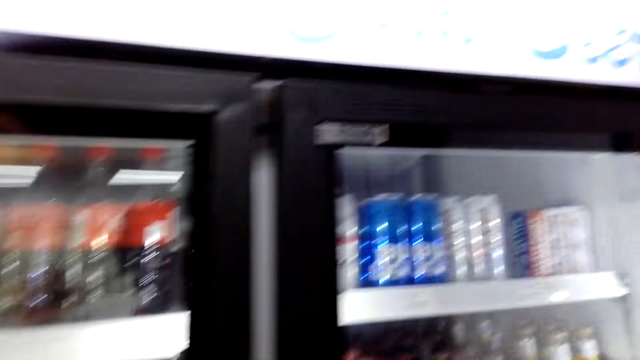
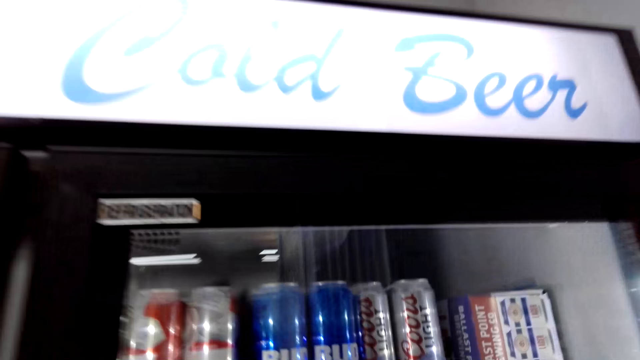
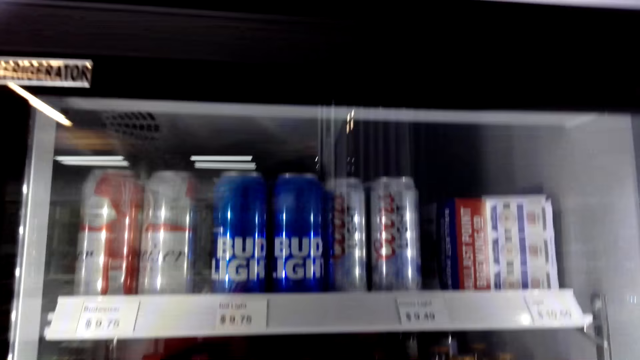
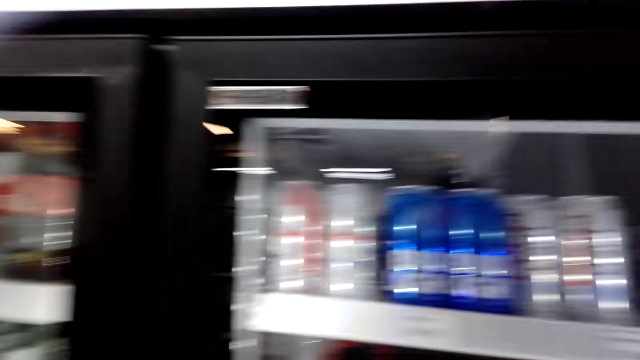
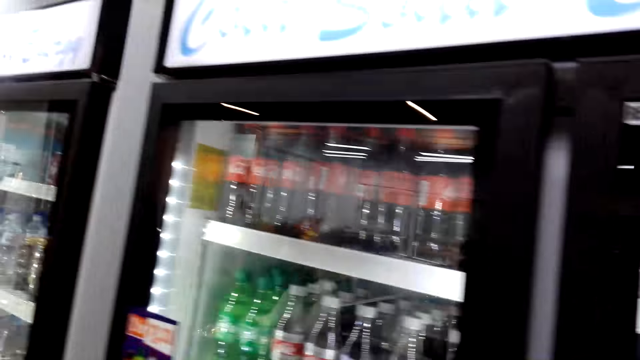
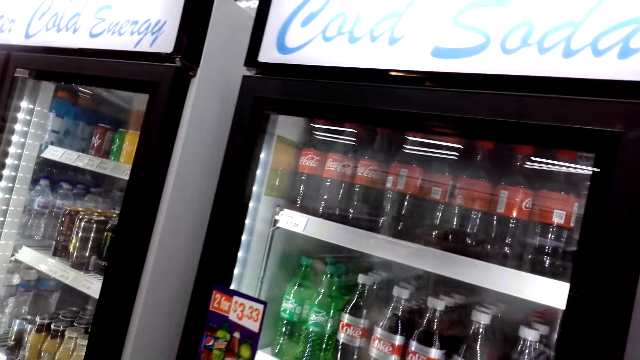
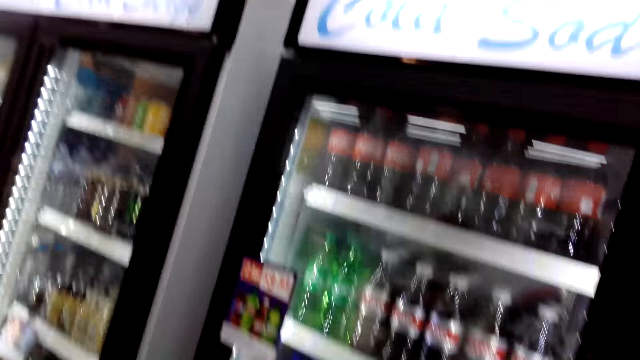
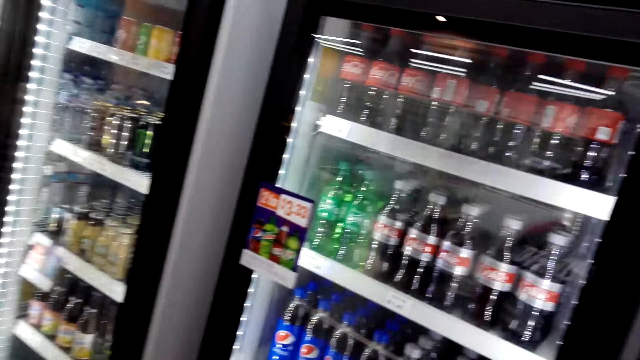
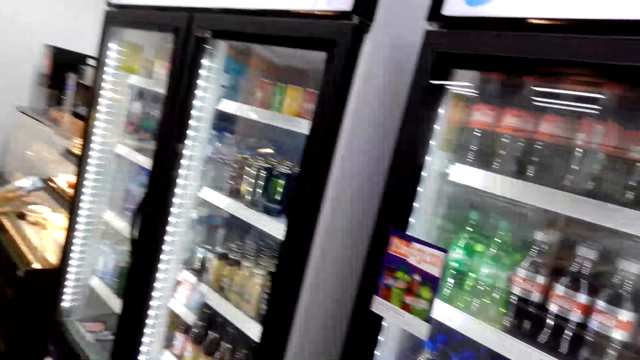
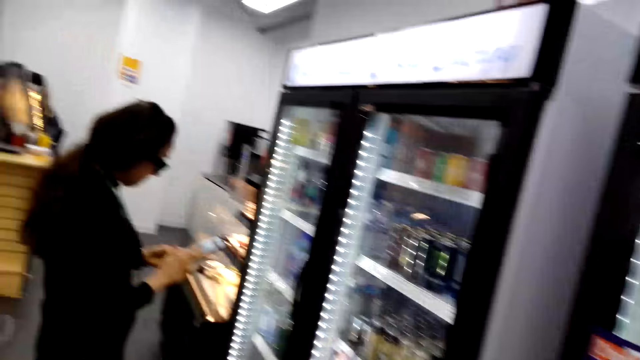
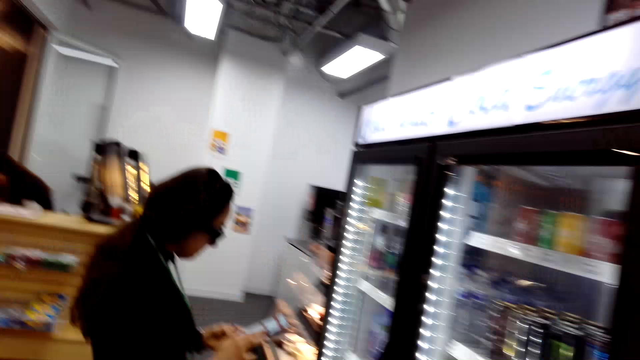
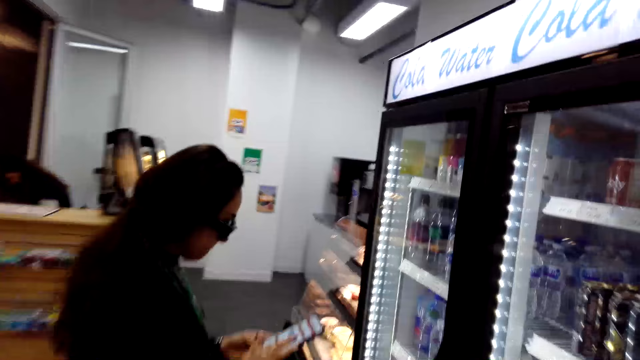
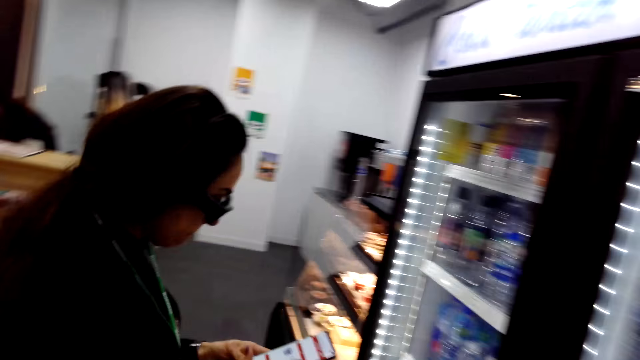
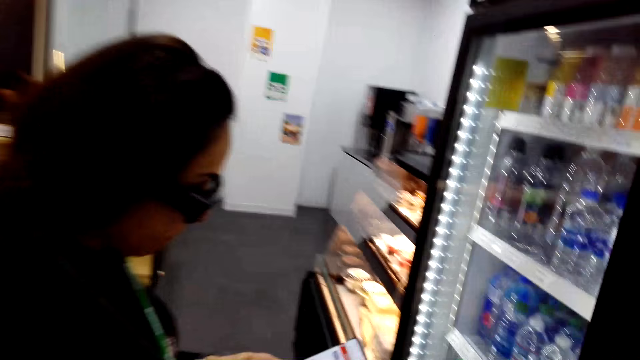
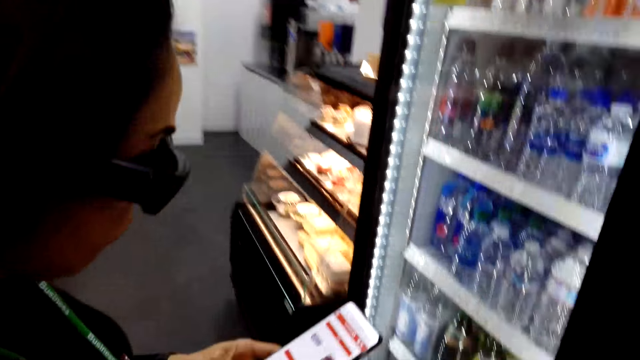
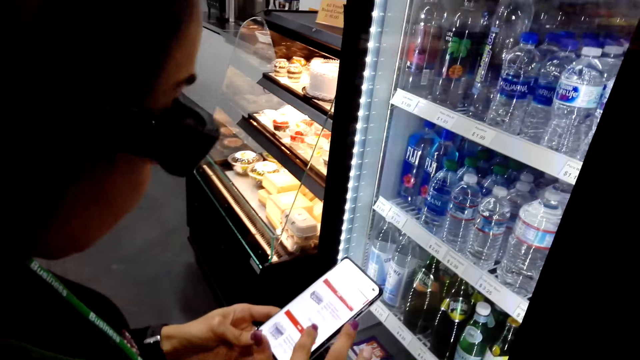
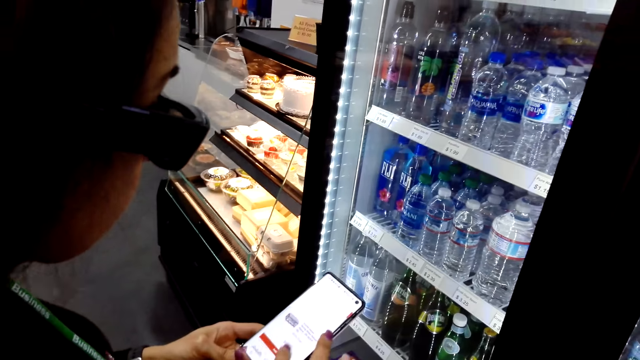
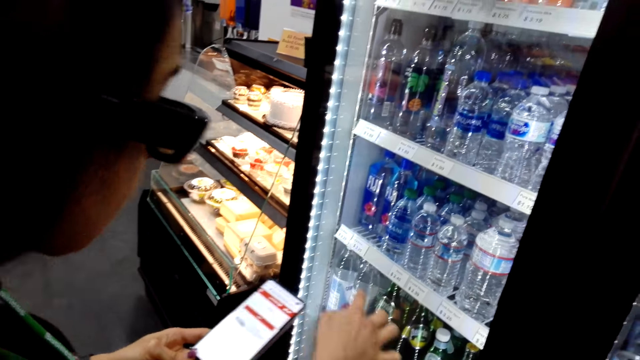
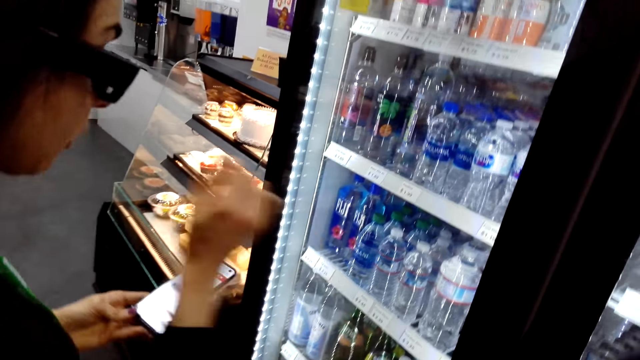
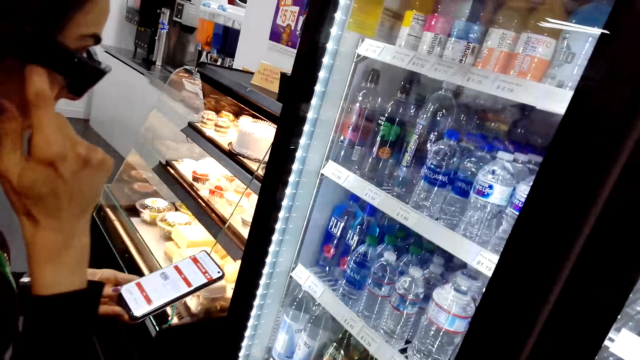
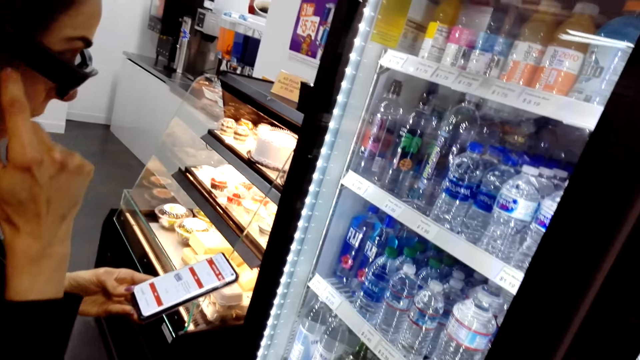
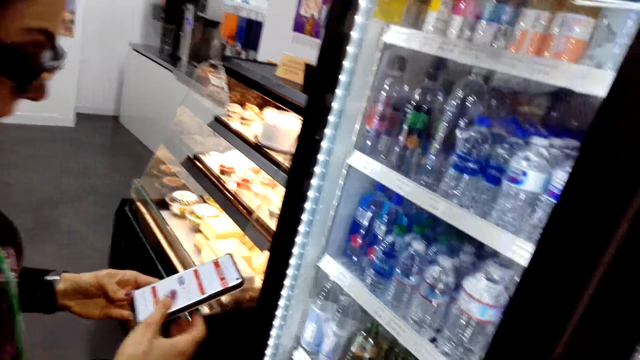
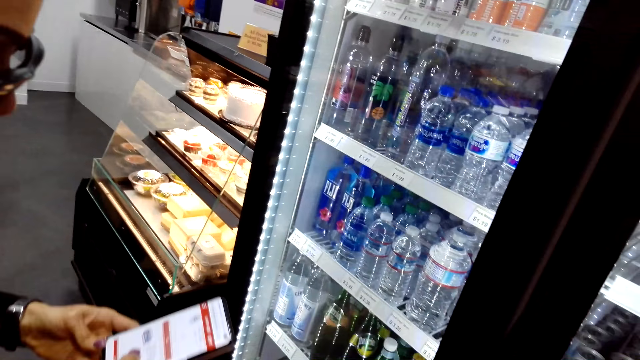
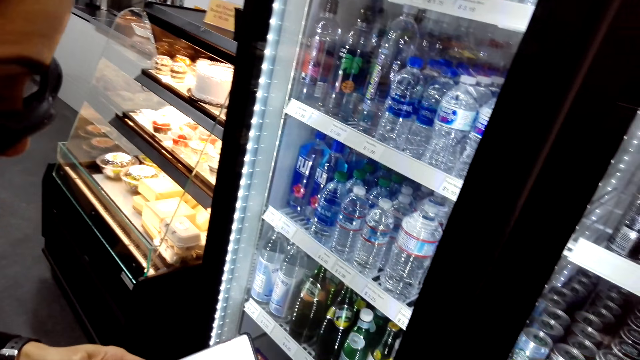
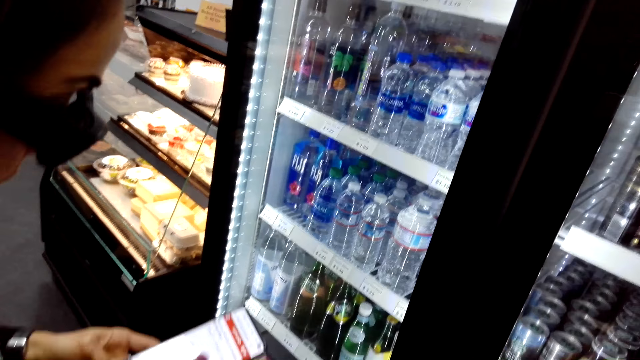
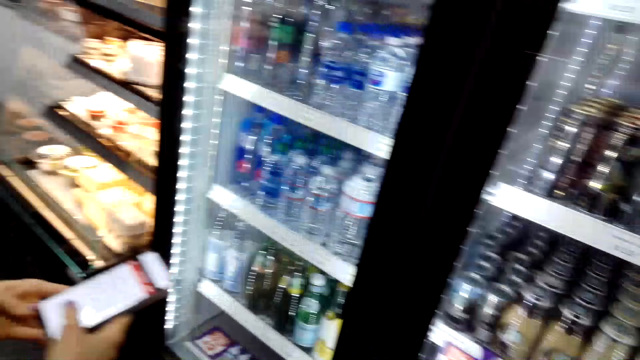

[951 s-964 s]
The camera wearer looks at the drinks. They walk to a woman. The woman stands in the store. The woman looks at her phone. The woman swipes on her phone's screen in the store. The woman points at a drink in the fridge with the right hand. The woman scratches her cheek and touches her head with the right index finger. The woman swipes on her phone's screen in the store.

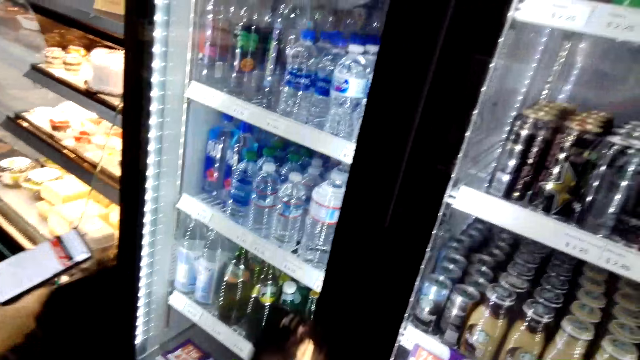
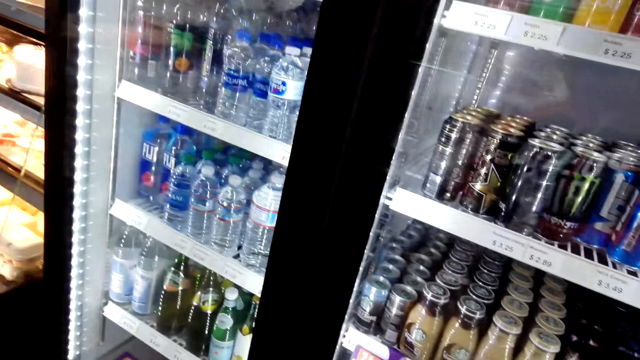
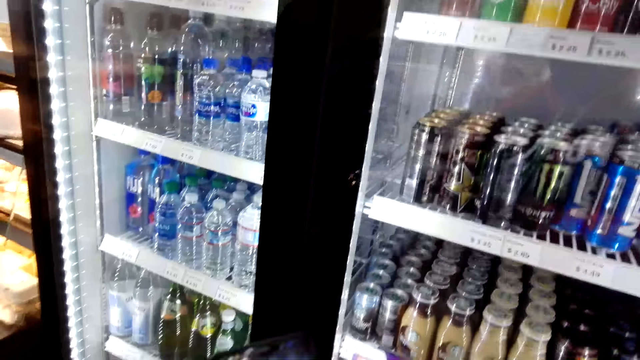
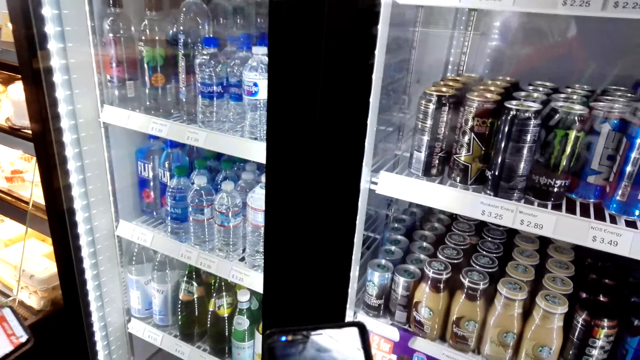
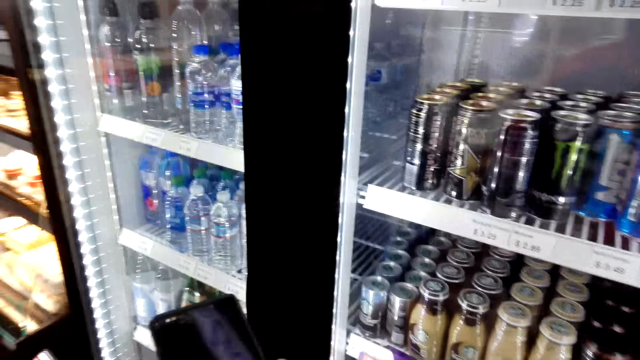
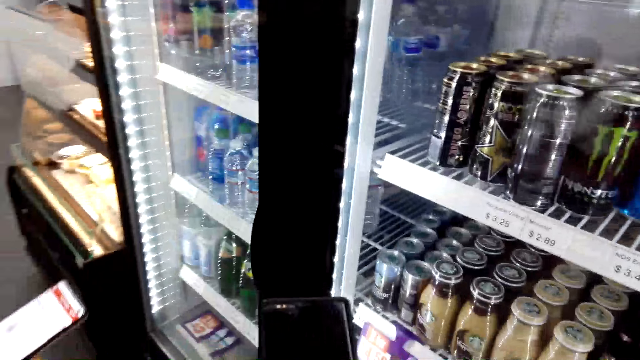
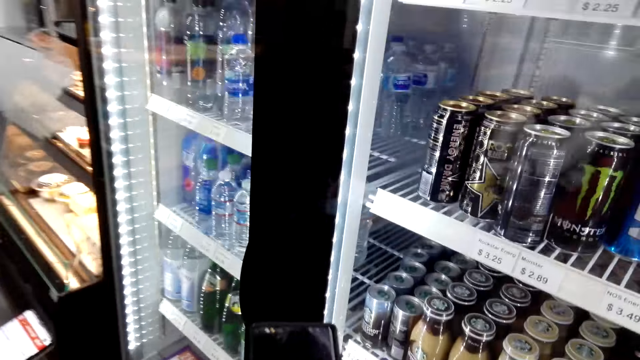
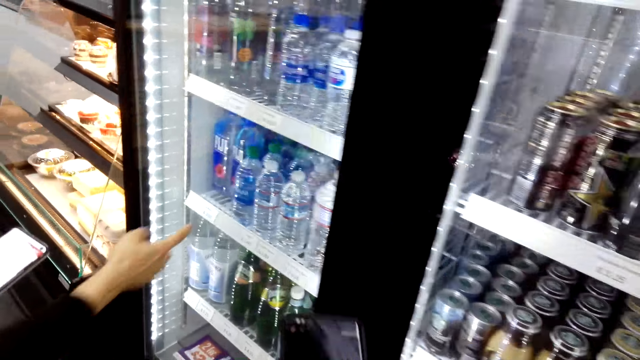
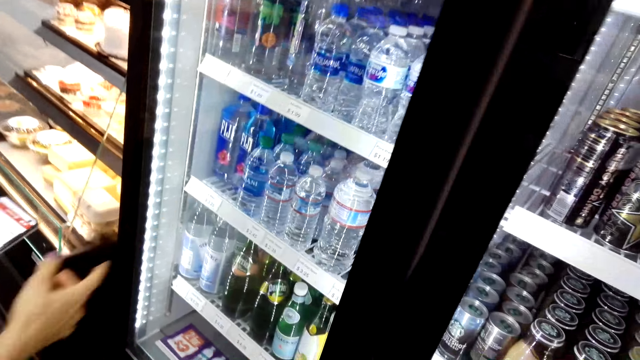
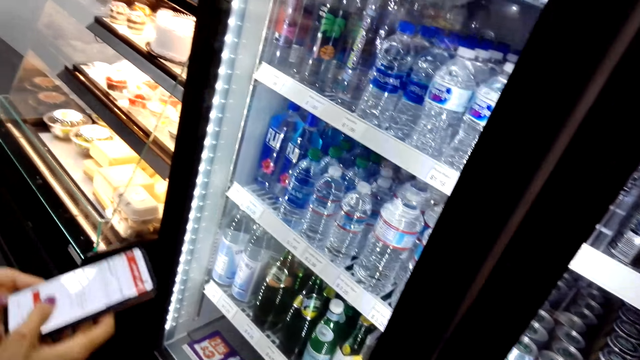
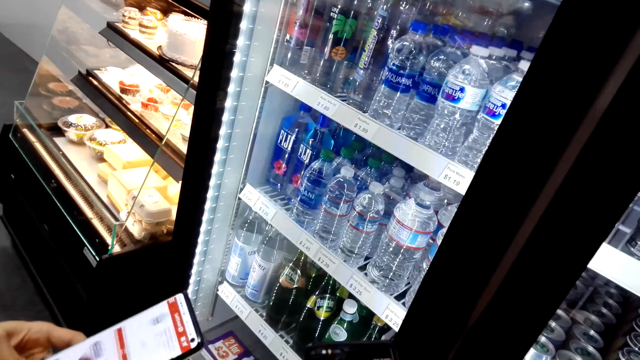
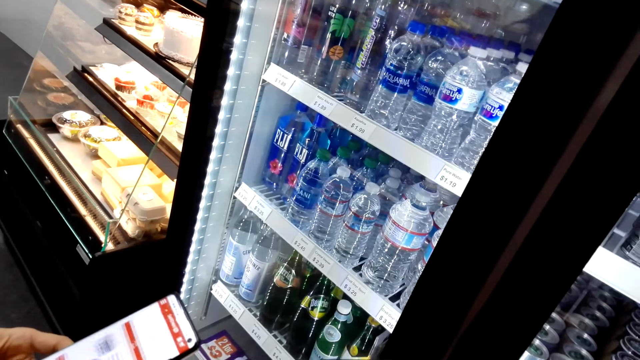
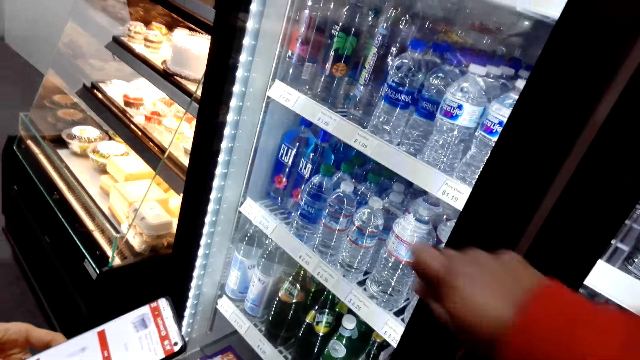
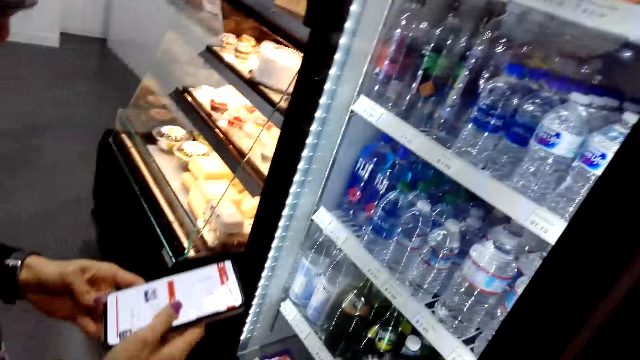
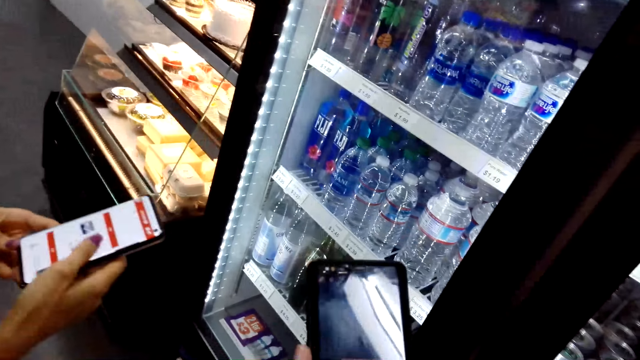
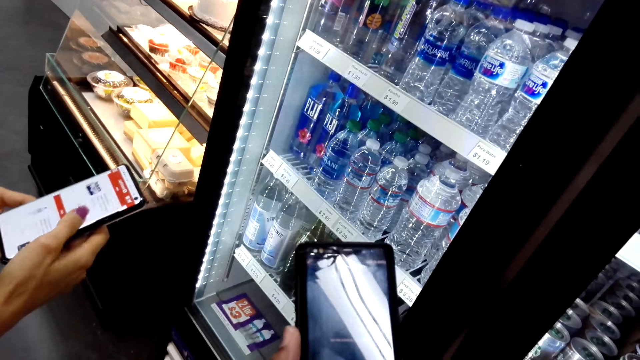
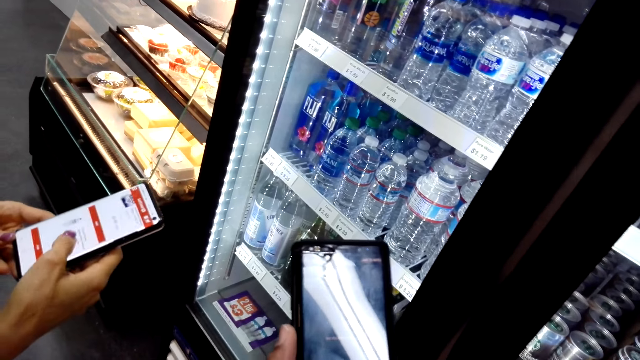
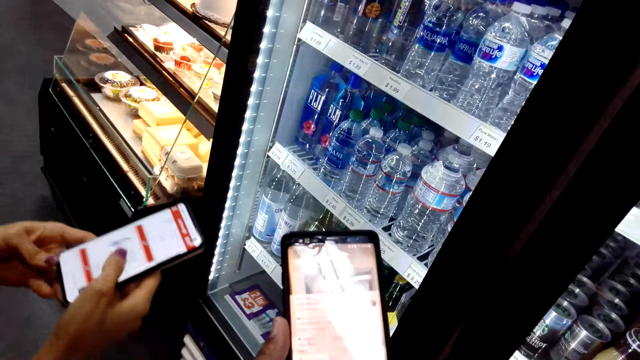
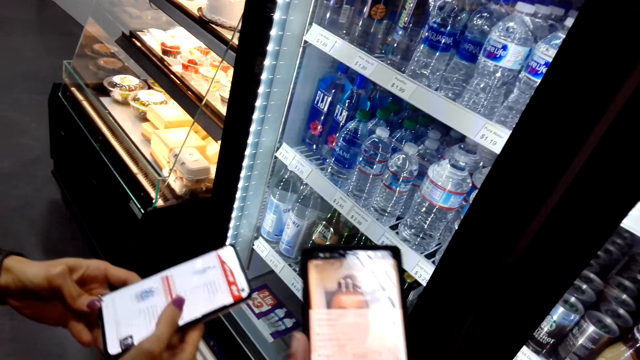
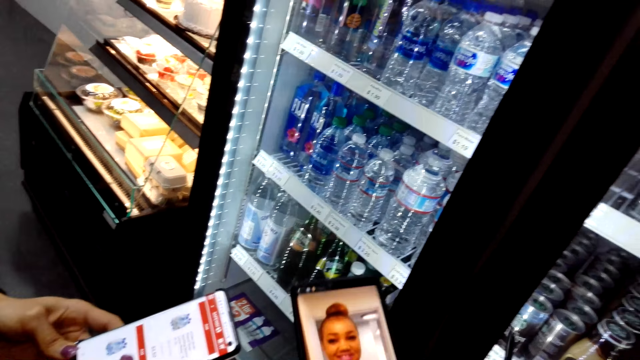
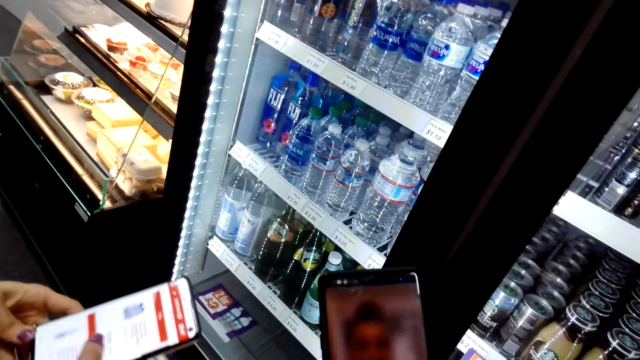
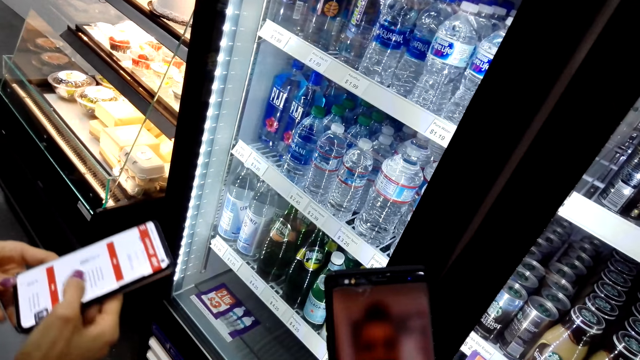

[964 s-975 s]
The camera wearer looks at the drinks in the fridge. They hold the phone up in the store. A woman points at the price tag in the fridge with the right hand index finger. The camera wearer holds the phone. The woman swipes on her phone's screen in the store. The camera wearer points at the drinks in the fridge. They scroll the phone in the store. They hold up the phone.
